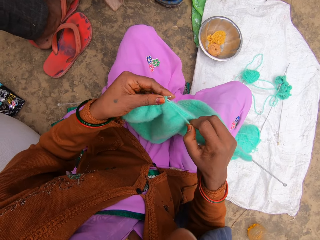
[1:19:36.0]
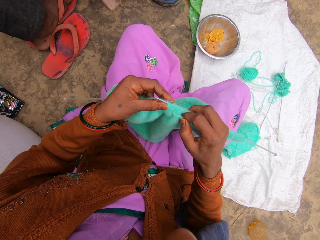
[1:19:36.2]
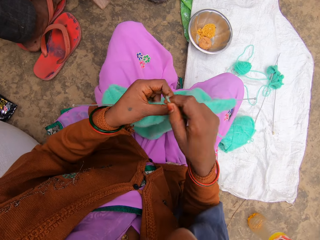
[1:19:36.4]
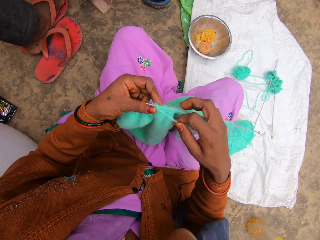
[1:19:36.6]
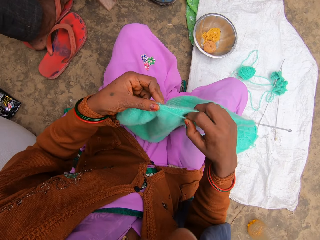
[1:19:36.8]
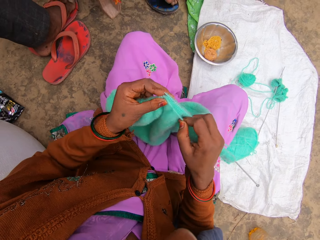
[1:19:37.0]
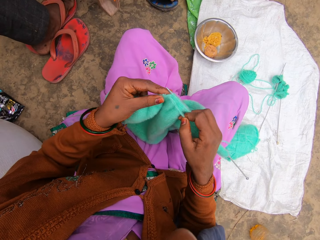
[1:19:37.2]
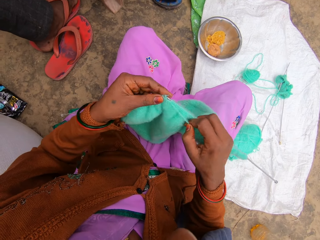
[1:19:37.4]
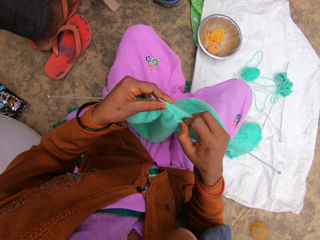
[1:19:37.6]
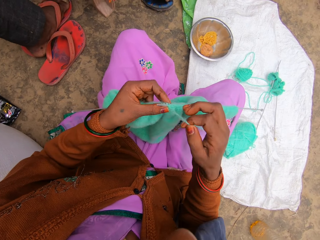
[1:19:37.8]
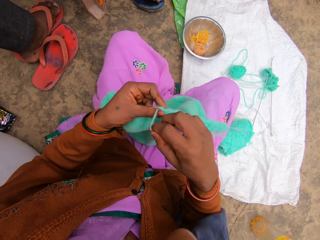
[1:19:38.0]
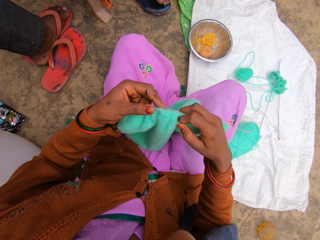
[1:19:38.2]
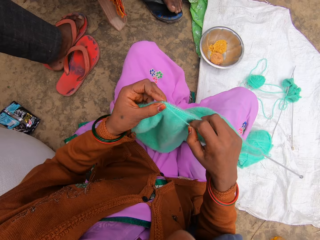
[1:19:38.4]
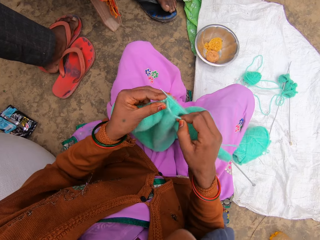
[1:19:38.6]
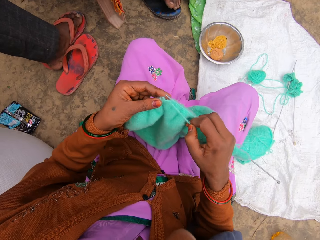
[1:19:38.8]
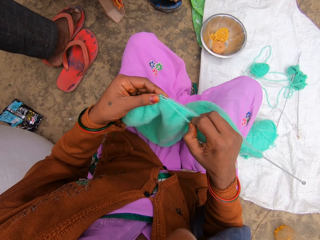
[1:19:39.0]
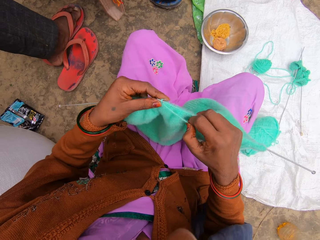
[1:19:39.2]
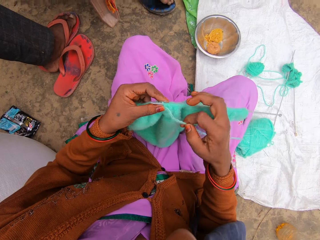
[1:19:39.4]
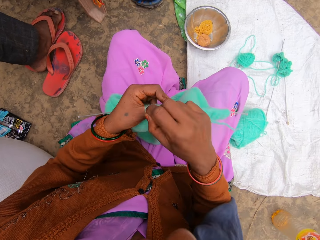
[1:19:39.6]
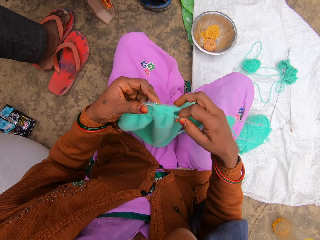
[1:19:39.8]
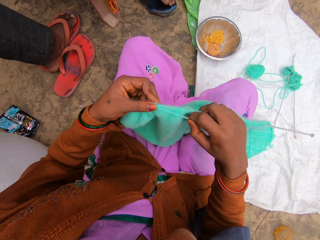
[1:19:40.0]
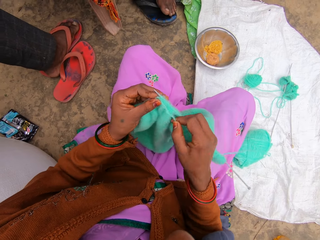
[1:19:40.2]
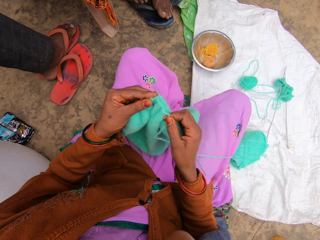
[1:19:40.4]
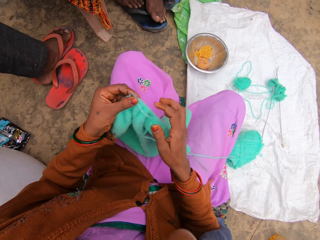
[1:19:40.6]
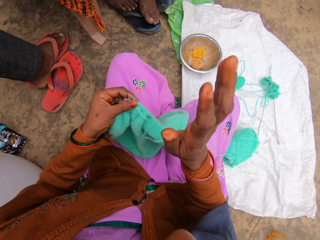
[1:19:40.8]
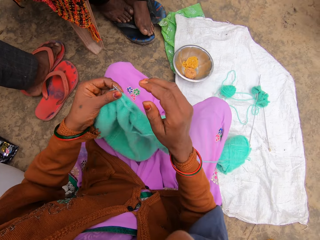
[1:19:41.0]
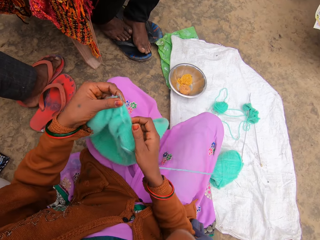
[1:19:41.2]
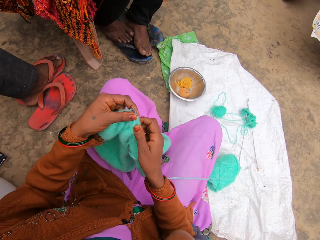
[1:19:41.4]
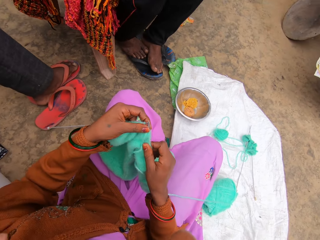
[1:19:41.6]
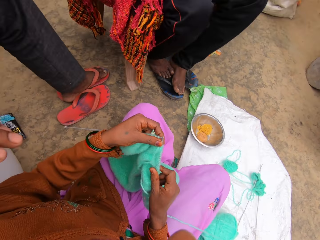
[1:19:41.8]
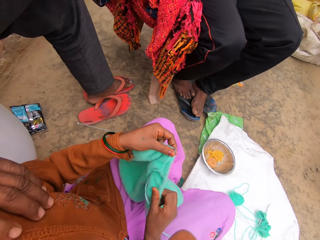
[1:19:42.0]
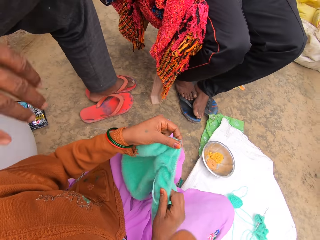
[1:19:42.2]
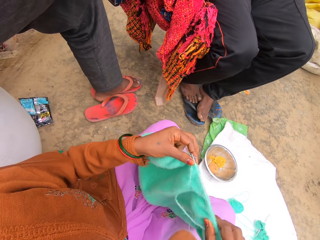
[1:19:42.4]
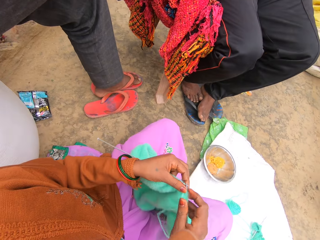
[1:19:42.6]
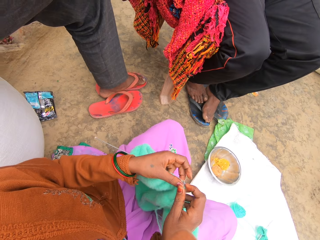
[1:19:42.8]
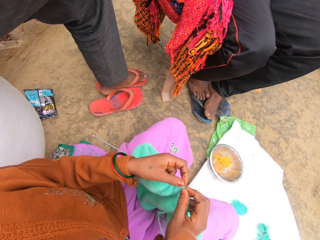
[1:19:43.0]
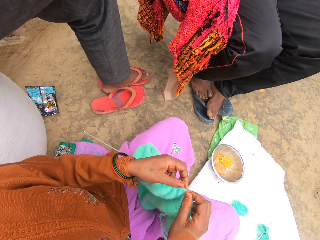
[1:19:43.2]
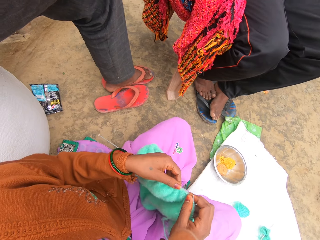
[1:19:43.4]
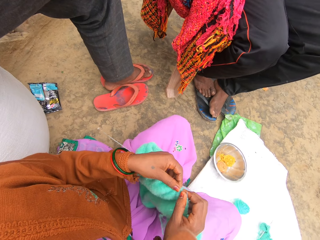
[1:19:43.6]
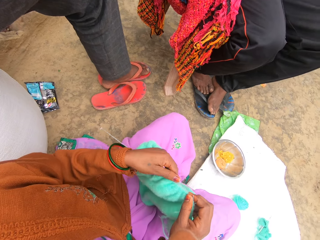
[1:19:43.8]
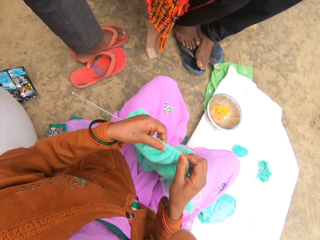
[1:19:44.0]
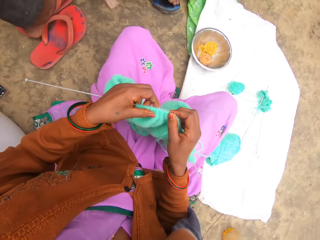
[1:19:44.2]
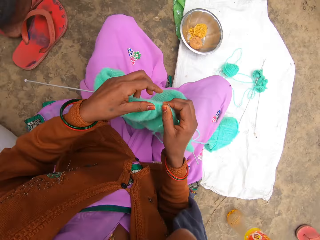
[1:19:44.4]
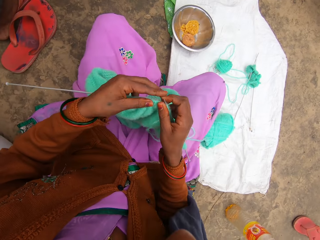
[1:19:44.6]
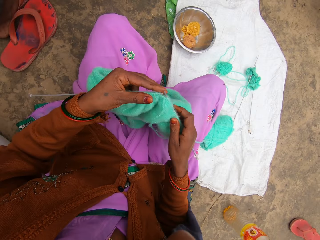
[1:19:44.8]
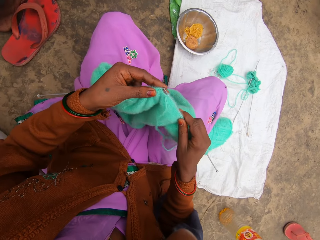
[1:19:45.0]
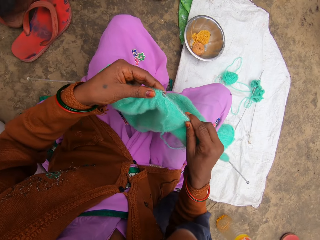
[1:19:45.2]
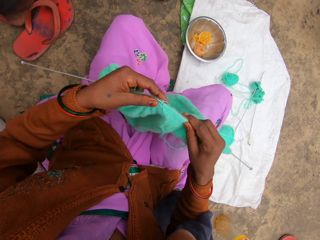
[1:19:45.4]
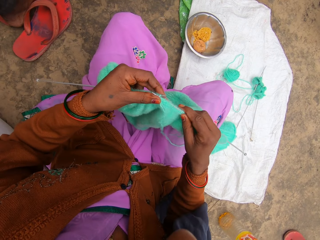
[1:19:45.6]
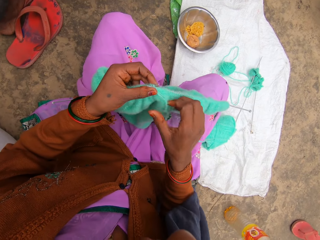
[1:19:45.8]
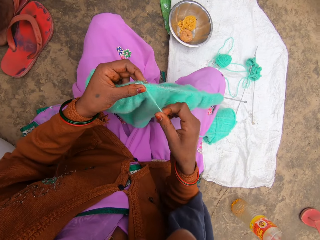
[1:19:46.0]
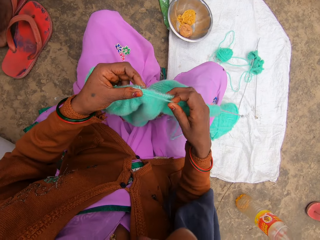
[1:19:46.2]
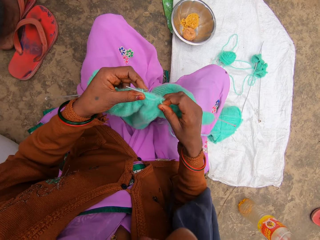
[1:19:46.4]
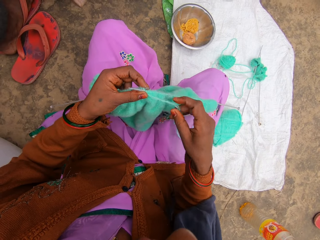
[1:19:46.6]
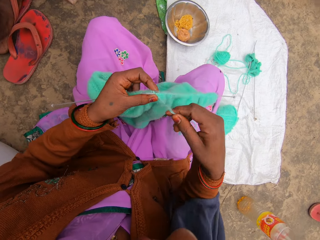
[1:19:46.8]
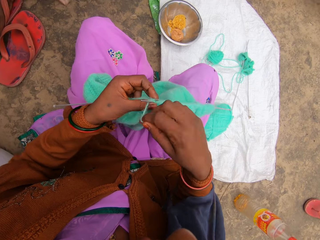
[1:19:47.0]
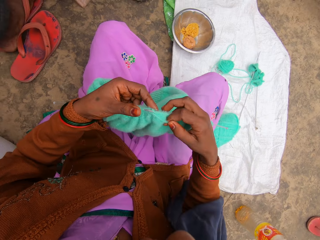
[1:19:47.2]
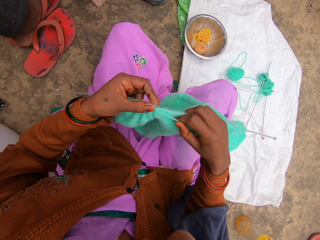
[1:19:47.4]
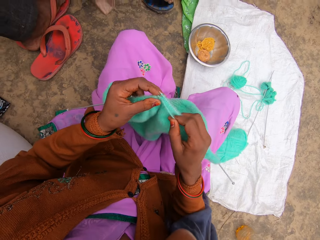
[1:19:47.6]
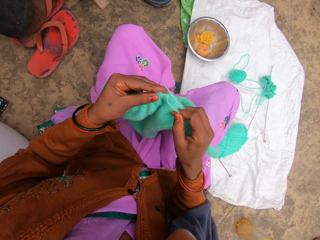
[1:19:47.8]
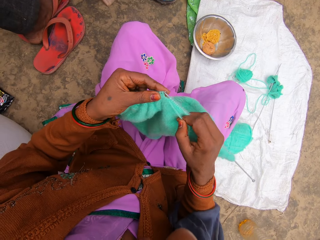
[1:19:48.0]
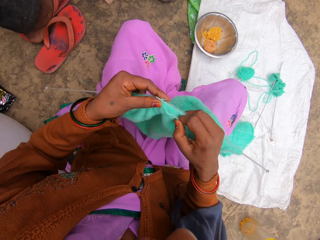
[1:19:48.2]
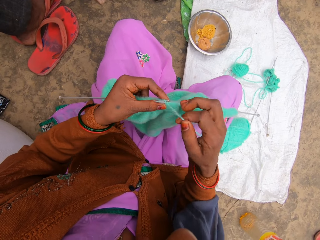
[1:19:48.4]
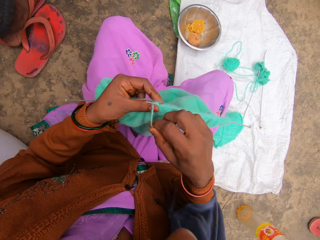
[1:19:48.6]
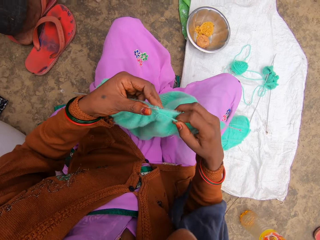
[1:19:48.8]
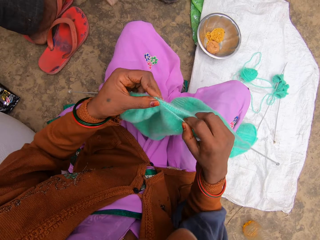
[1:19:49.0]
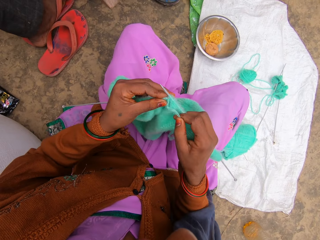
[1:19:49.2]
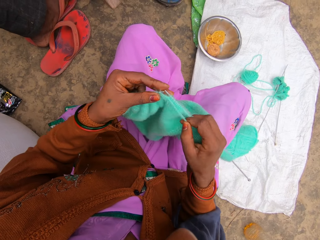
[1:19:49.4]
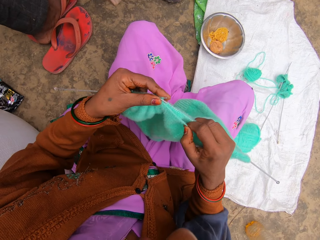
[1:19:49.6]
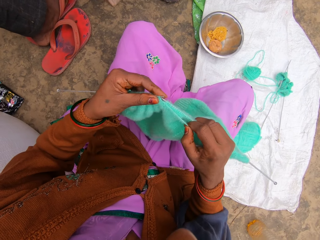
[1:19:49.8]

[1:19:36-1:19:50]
The camera wearer adjusts the cloth in the crochet. They knit the cloth with a thread.

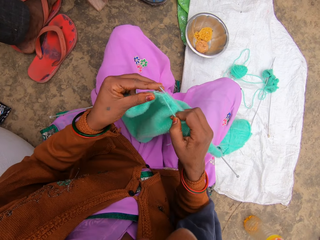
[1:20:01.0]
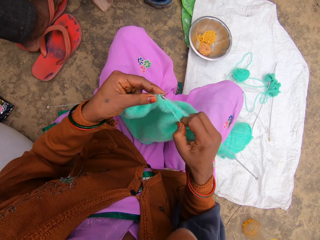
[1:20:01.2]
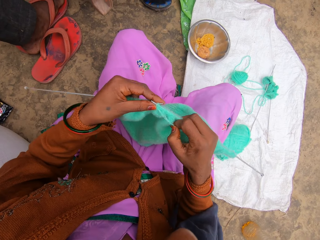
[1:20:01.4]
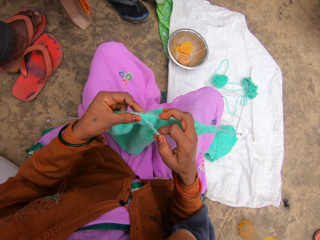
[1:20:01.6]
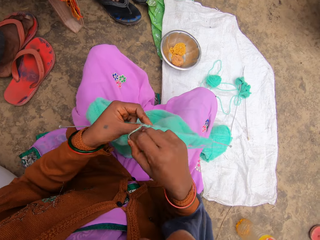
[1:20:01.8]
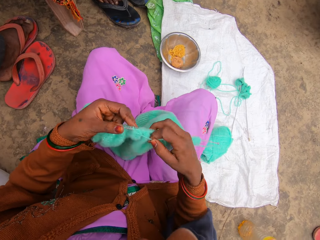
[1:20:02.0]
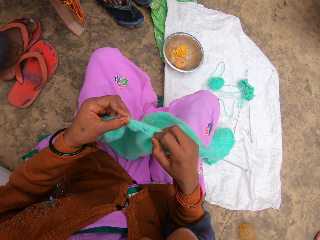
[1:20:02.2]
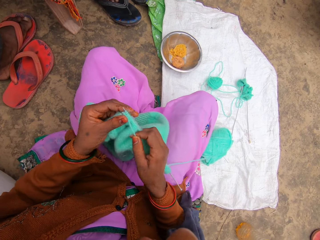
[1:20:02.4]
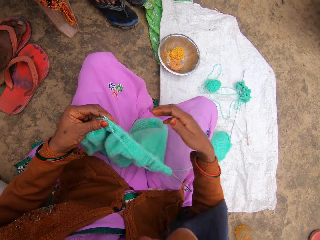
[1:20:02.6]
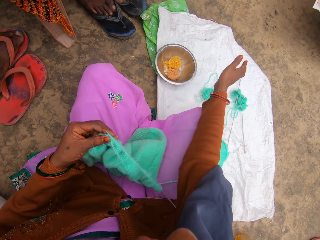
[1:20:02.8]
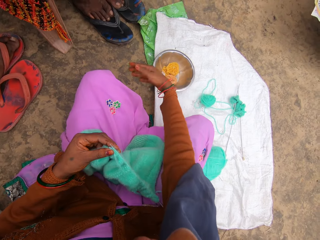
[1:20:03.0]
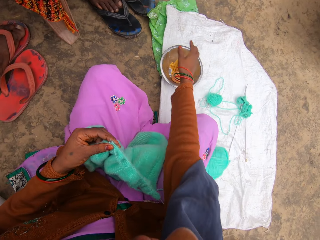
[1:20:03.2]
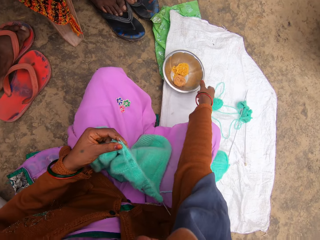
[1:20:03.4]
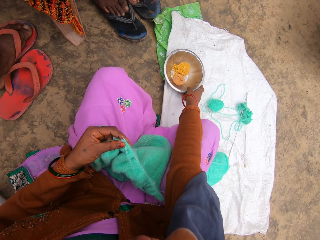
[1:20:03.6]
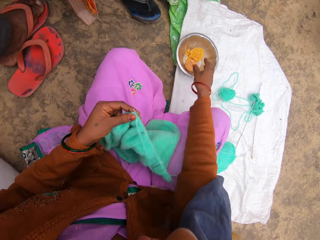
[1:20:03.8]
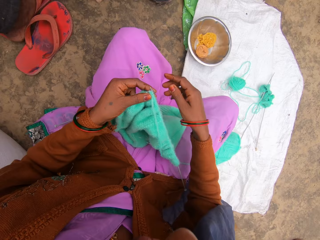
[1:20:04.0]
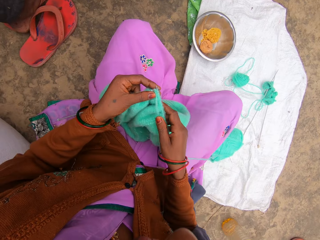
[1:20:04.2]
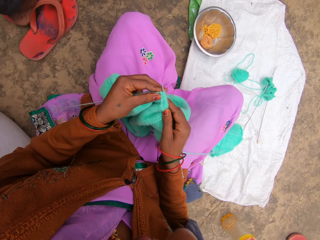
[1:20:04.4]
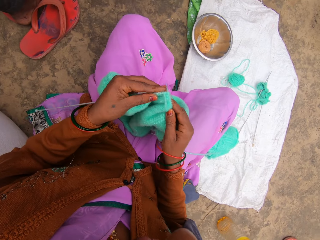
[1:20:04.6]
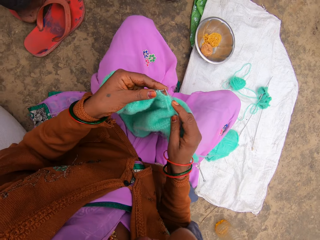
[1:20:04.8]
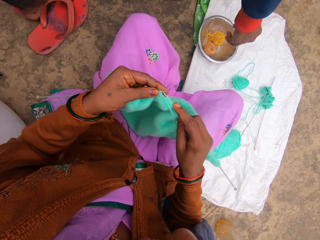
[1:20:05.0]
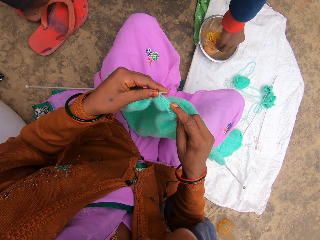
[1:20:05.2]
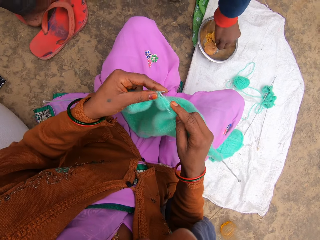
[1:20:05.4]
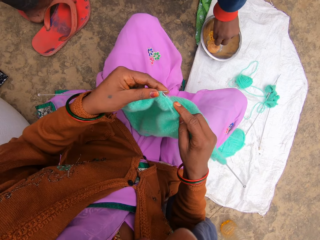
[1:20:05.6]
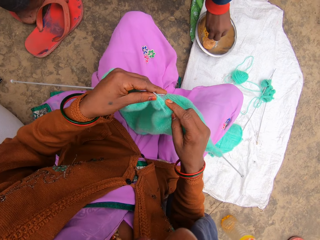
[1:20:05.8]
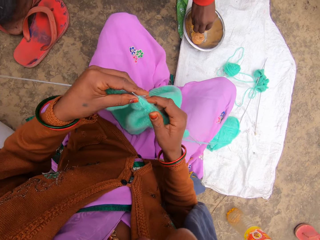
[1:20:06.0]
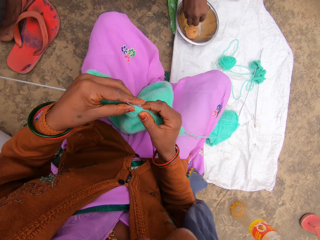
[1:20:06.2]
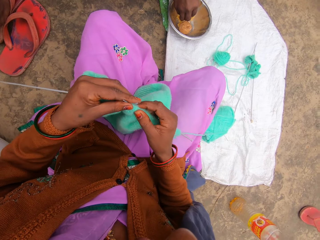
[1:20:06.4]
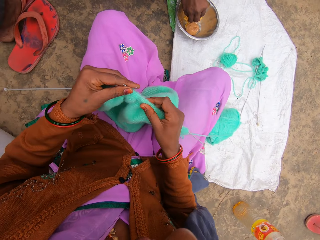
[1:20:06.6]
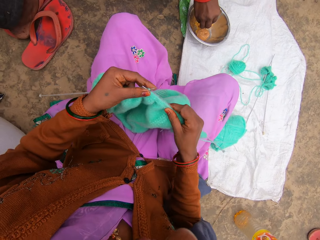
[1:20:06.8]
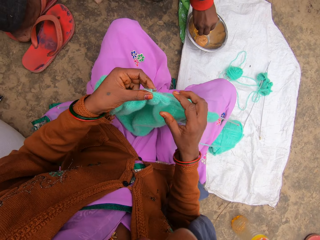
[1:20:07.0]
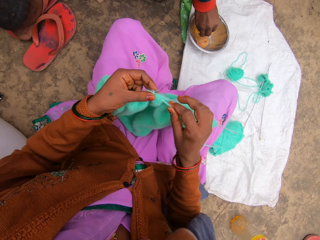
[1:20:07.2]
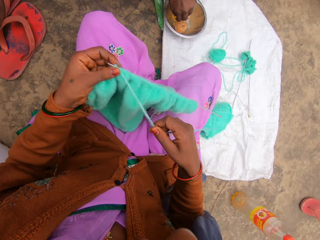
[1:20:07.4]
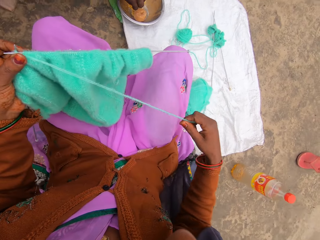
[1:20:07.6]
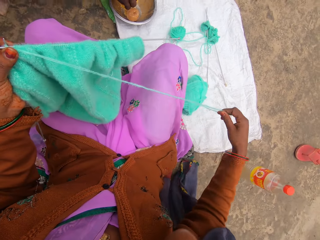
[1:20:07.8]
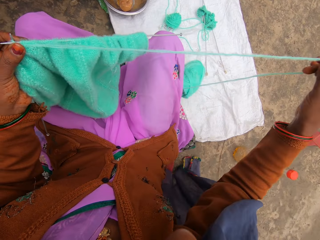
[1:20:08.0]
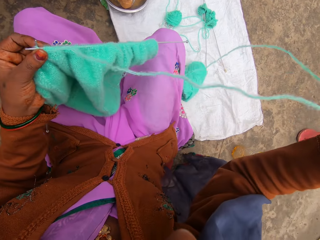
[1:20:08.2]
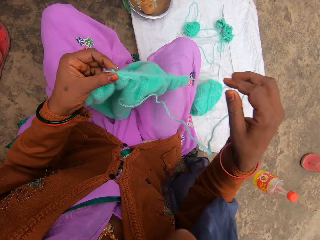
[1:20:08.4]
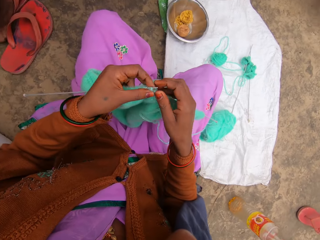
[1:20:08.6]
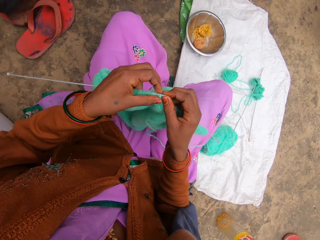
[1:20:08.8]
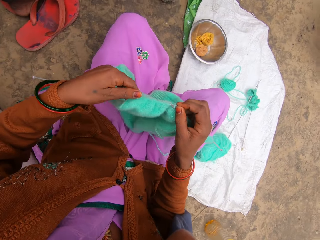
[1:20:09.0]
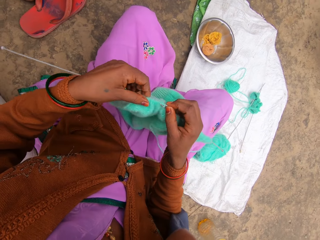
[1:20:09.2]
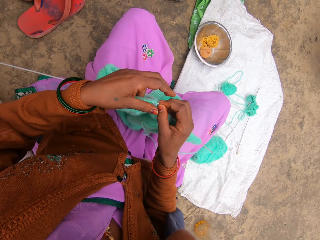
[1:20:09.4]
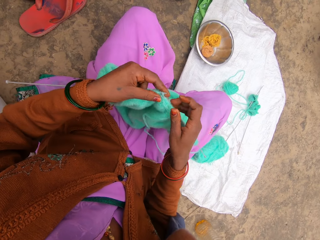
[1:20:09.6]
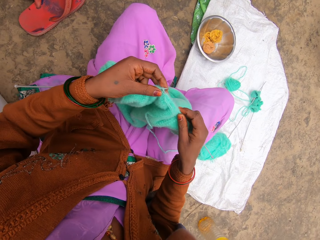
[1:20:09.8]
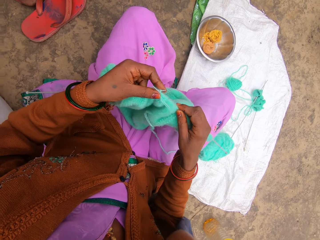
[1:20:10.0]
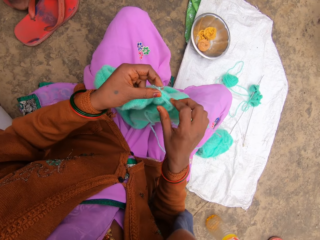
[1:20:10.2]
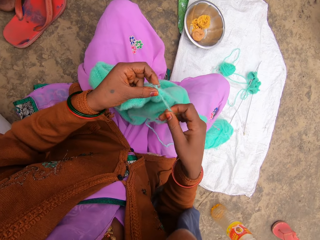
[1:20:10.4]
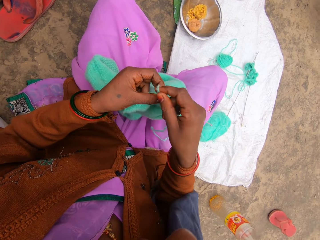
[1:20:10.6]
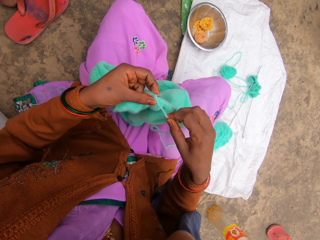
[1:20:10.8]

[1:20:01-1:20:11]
The camera wearer moves the plate on the floor. They knit the cloth with a thread and adjust the cloth in the crochet.
